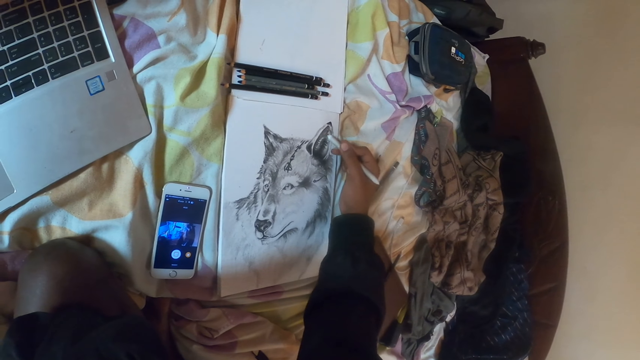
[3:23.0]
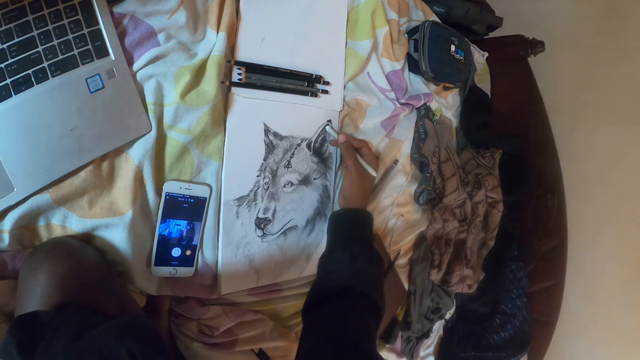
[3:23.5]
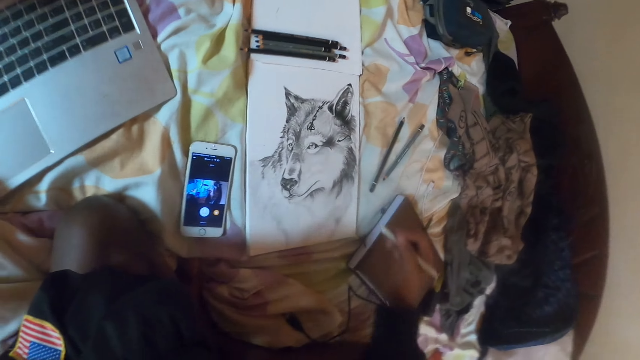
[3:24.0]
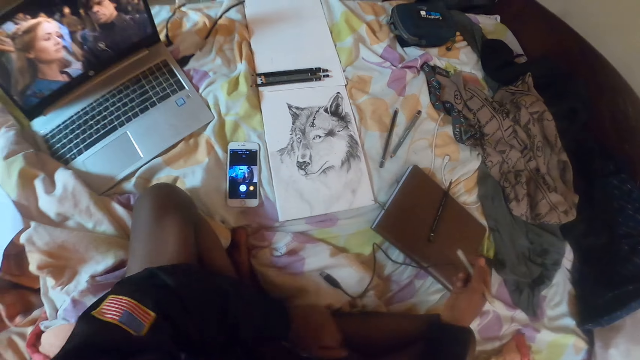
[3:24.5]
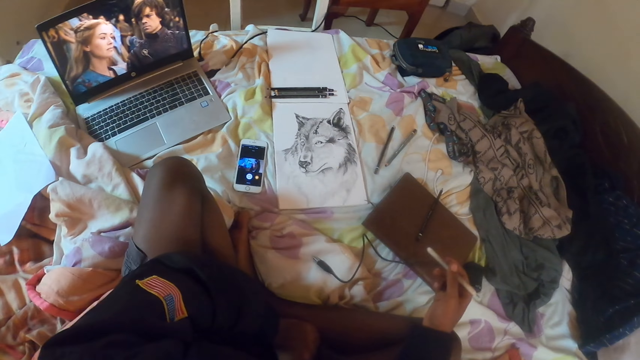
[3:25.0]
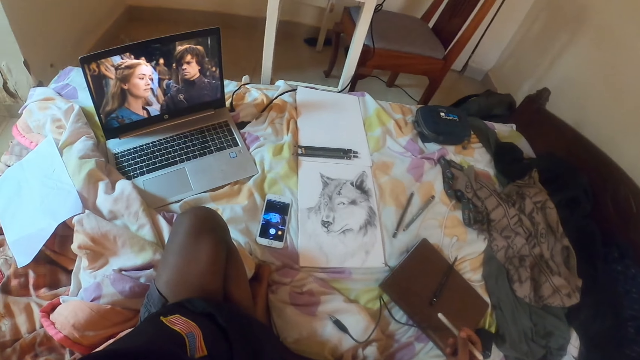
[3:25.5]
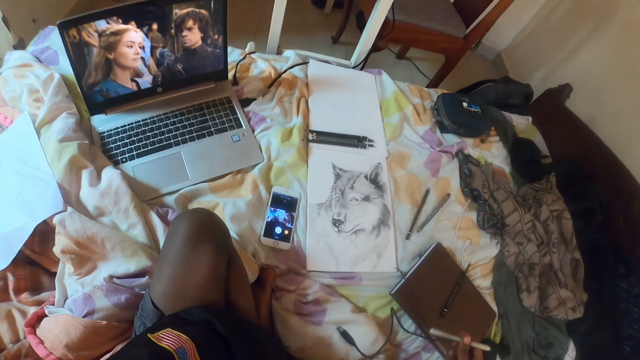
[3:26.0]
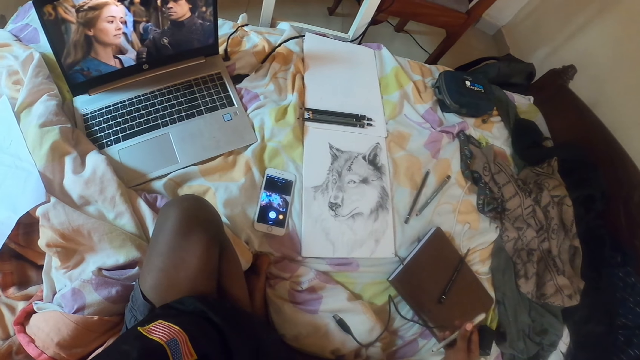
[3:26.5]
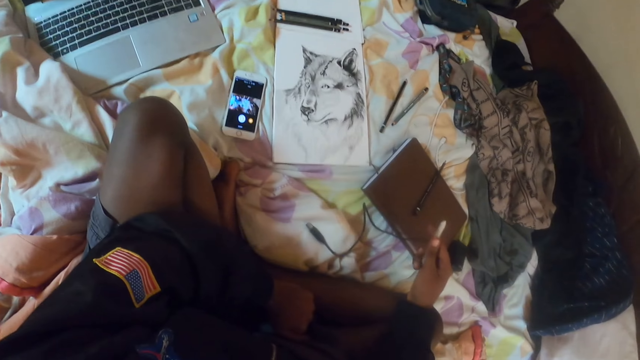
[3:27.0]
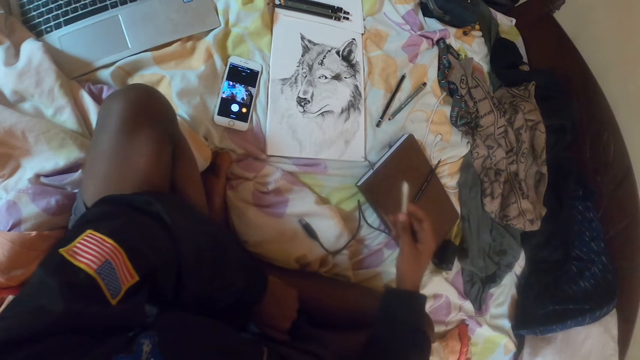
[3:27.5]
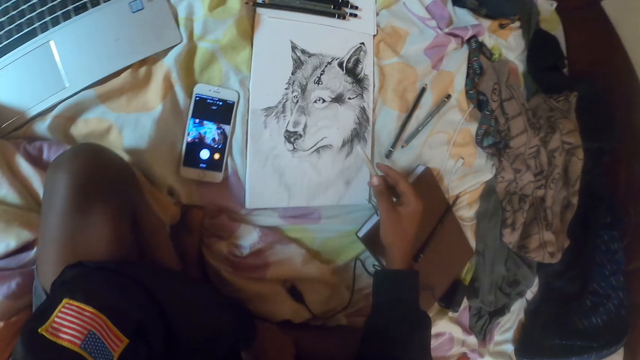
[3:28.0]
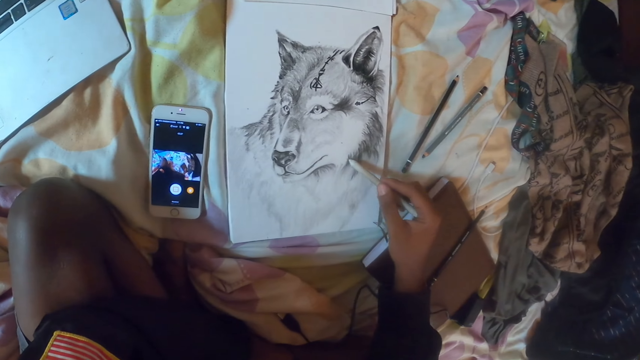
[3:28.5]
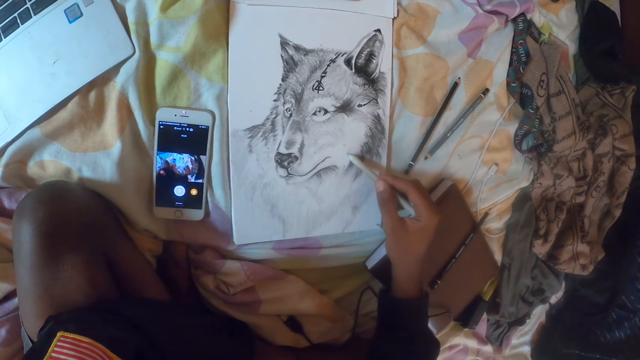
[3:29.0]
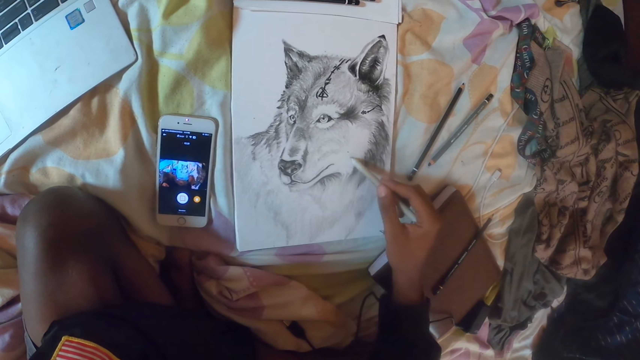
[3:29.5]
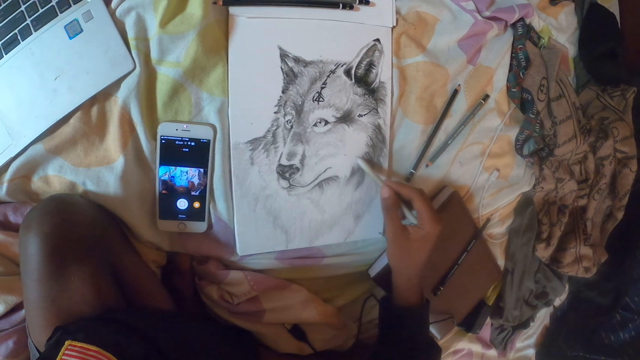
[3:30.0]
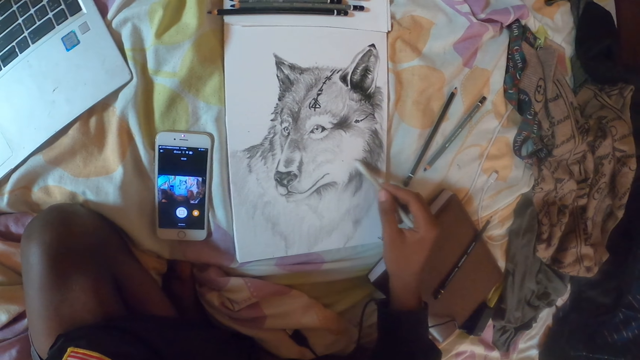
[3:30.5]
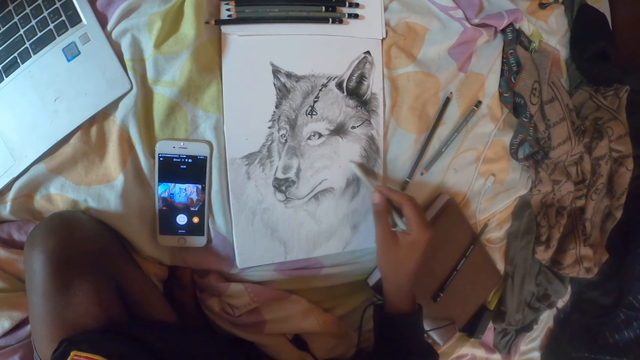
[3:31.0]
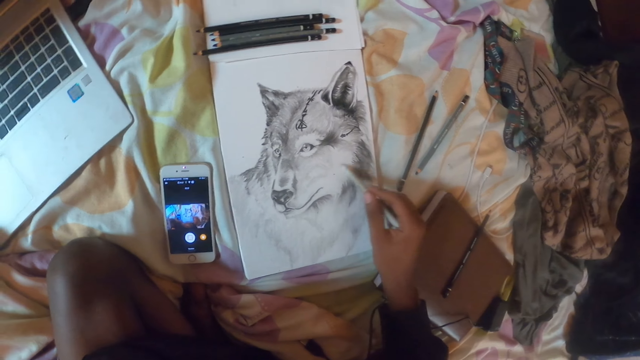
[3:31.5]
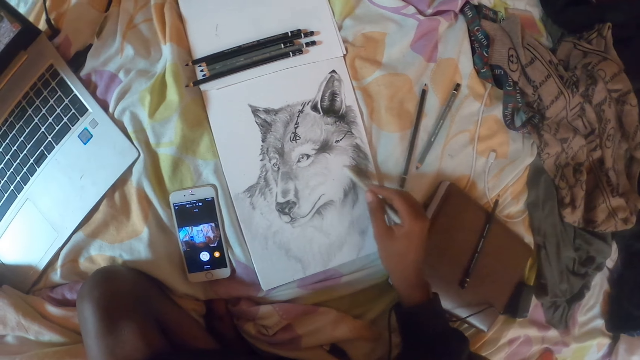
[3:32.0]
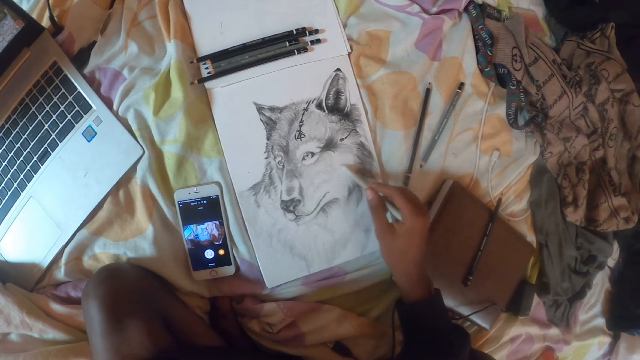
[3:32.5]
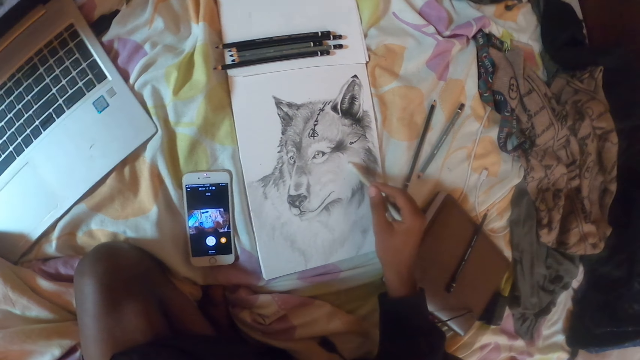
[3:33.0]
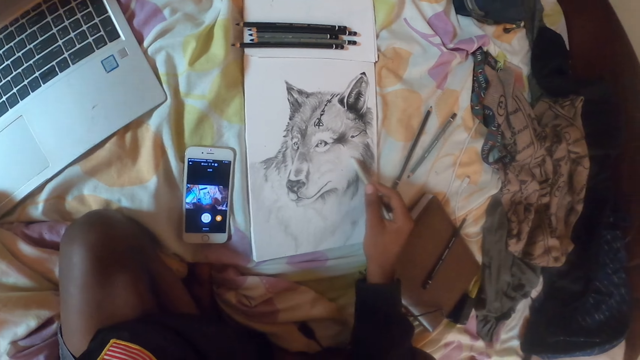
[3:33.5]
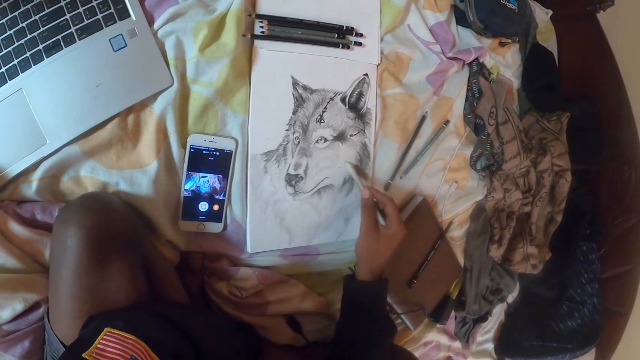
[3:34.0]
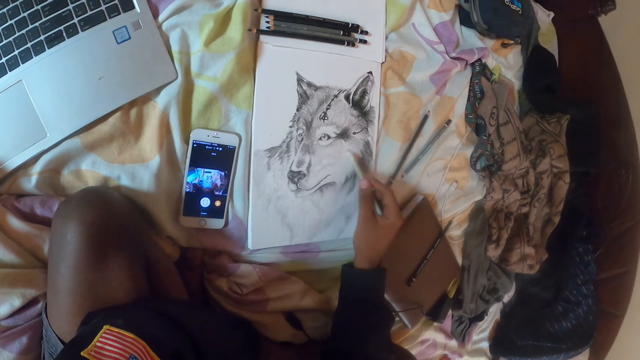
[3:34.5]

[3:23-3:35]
The camera wearer stops drawing and looks around. They look at the drawing. They draw on a paper using a pen.

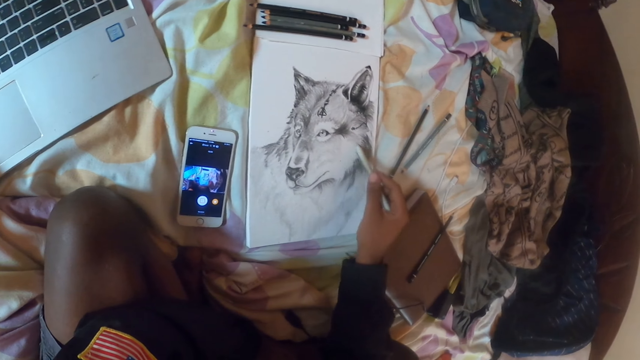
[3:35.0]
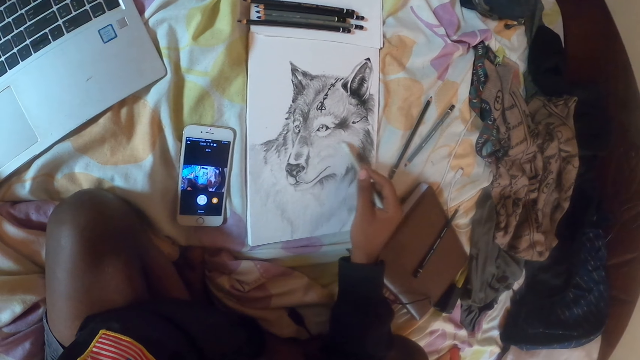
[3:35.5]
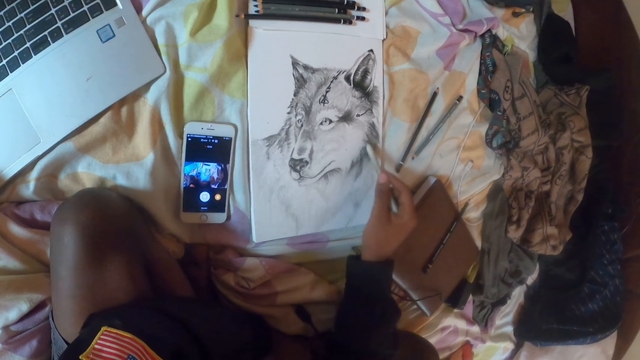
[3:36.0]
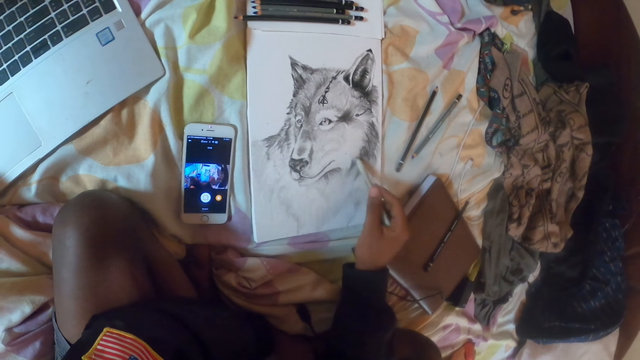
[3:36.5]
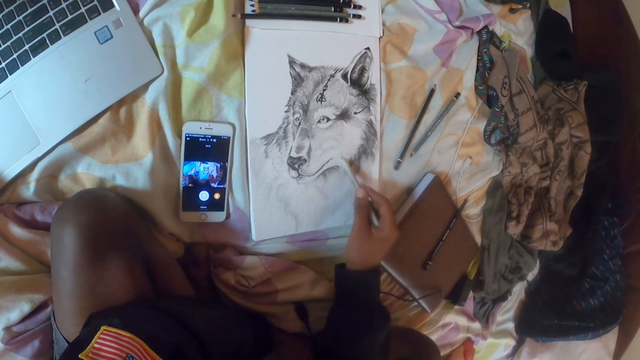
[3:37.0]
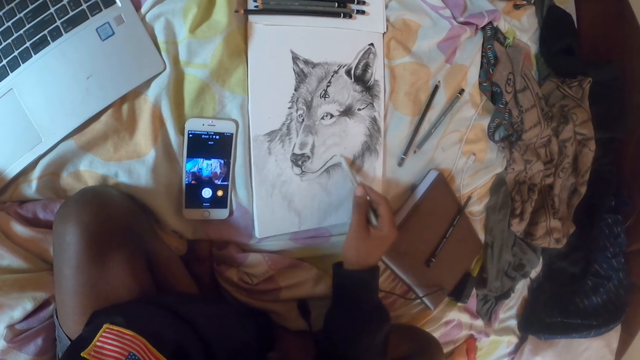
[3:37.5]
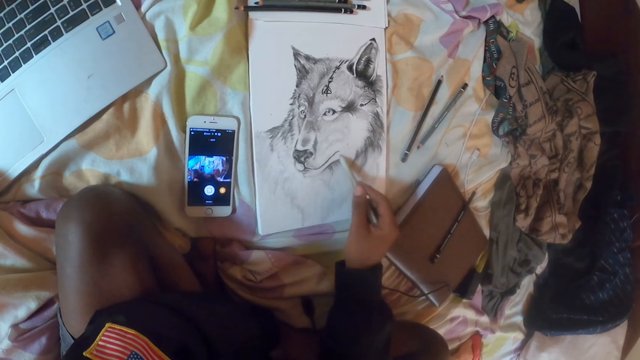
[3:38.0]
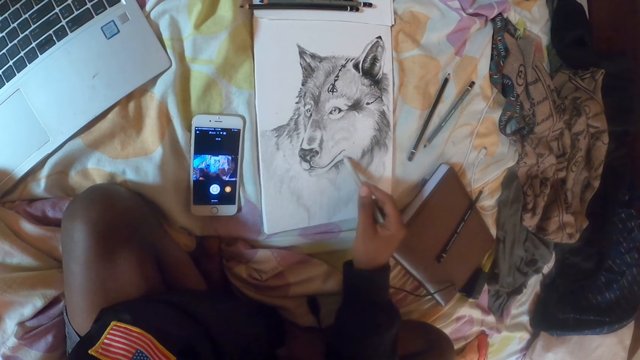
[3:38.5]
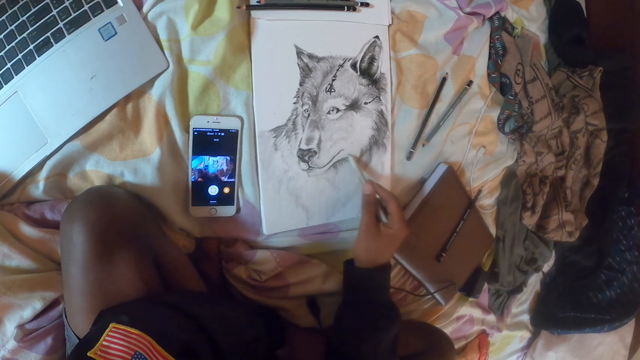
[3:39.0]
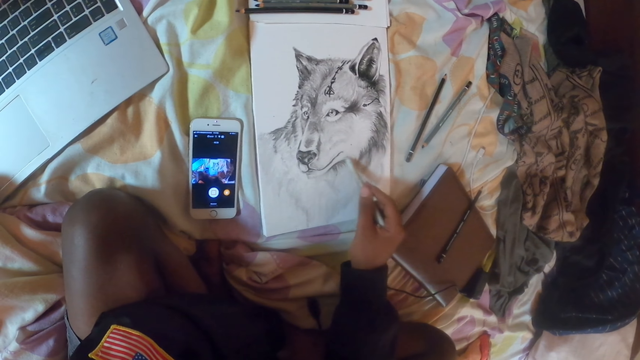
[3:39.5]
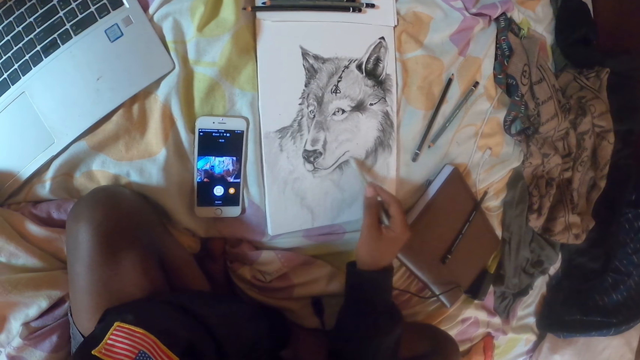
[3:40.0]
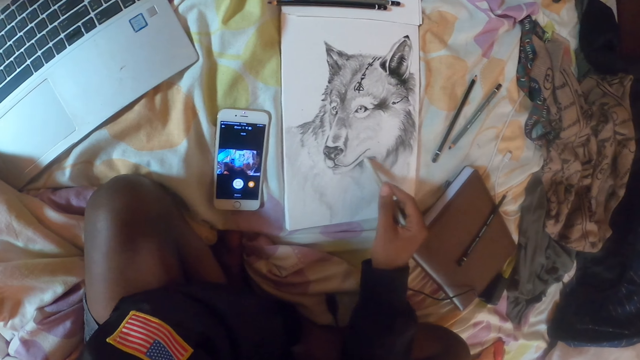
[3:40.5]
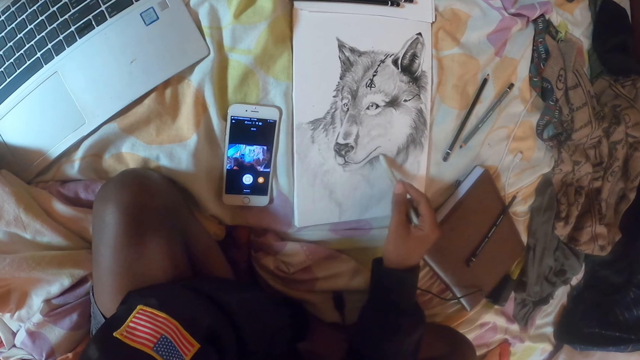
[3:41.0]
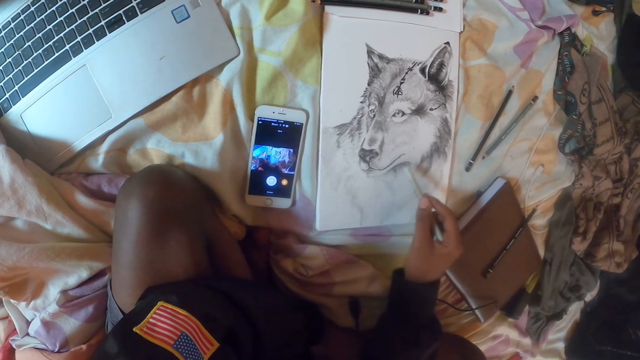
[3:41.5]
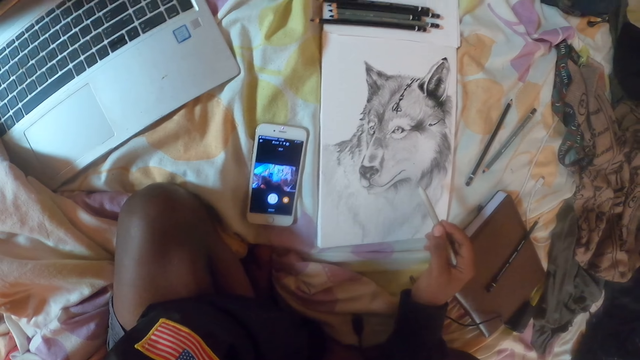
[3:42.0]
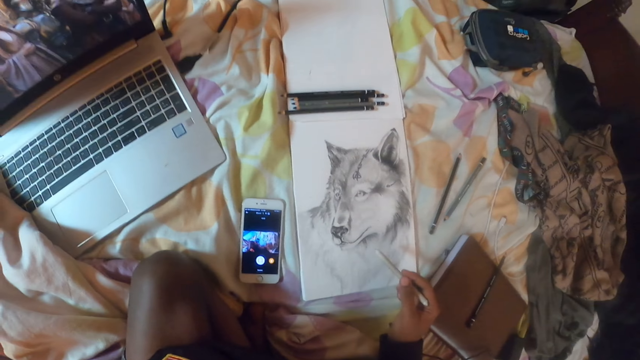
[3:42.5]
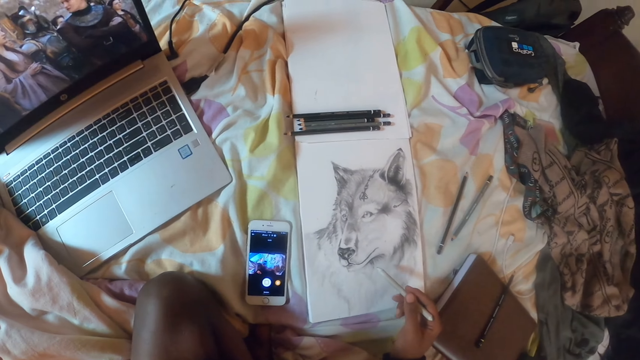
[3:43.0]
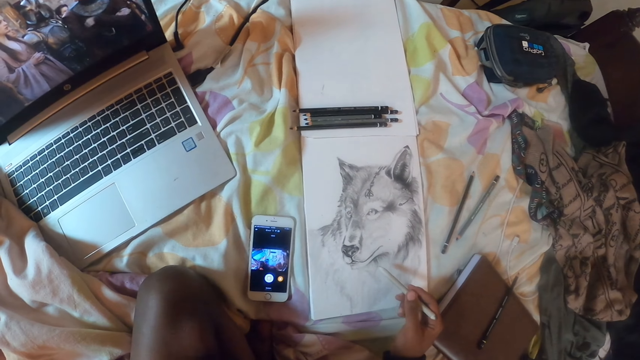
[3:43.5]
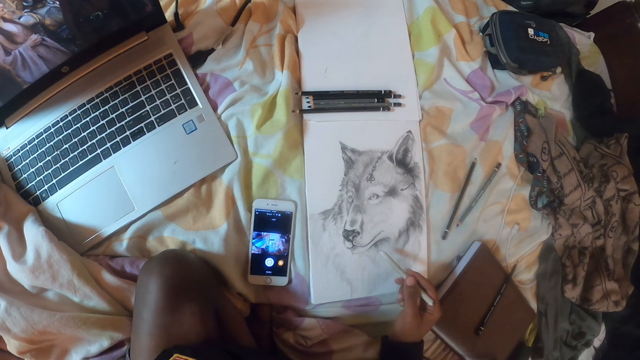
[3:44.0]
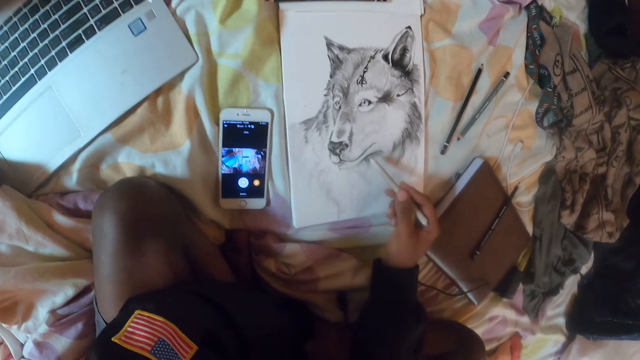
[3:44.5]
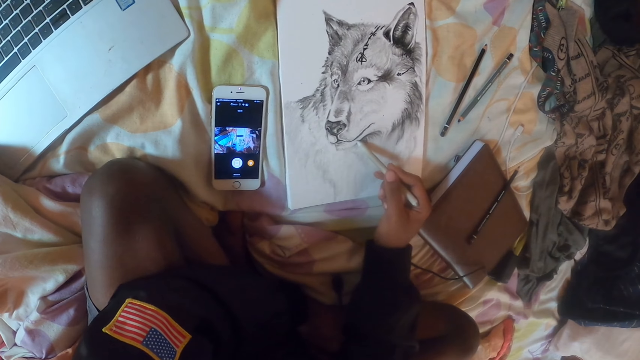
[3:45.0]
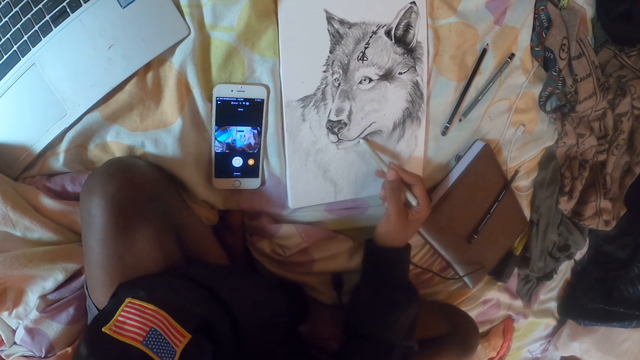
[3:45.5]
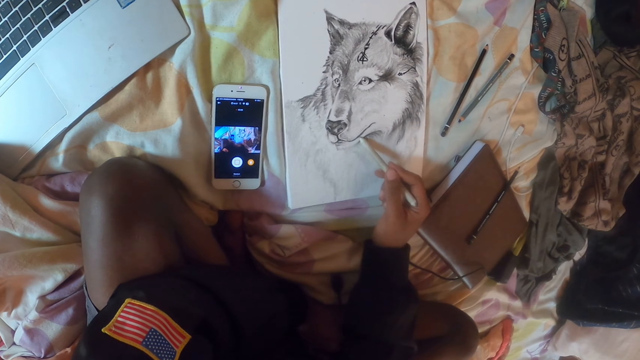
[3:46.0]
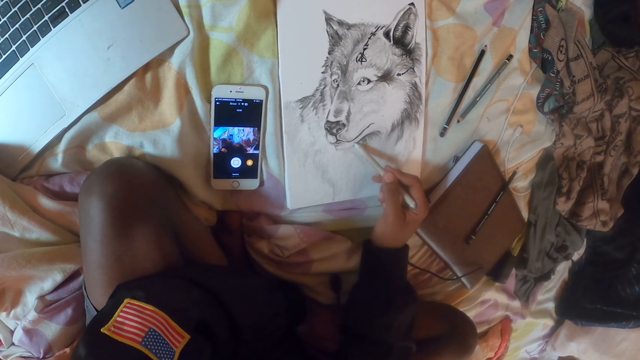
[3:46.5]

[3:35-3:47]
The camera wearer stops drawing and looks around. They draw on a paper using a pen.
